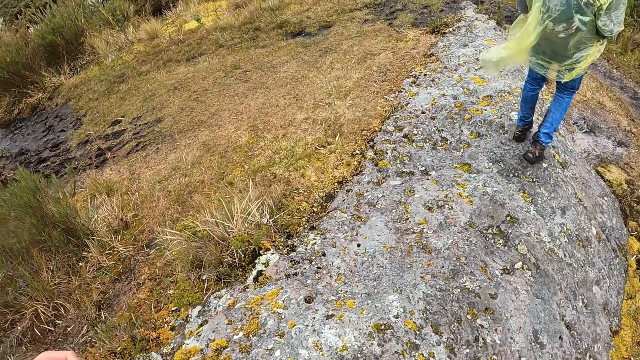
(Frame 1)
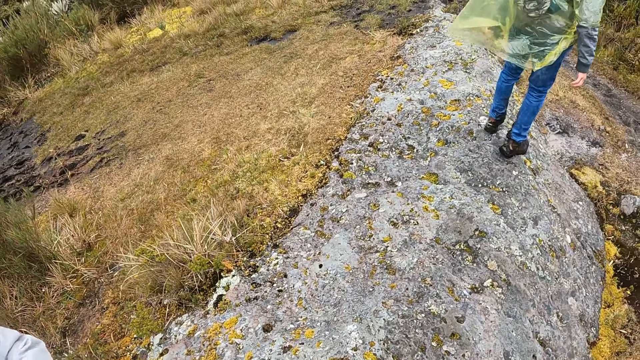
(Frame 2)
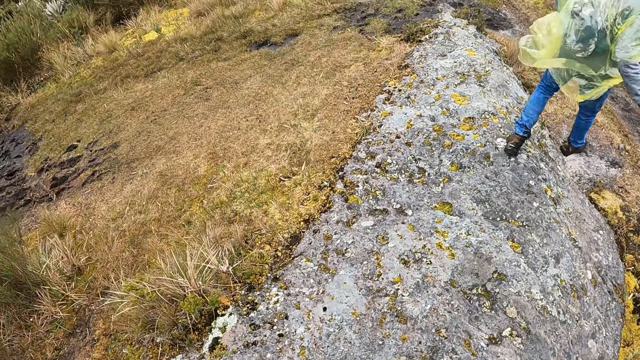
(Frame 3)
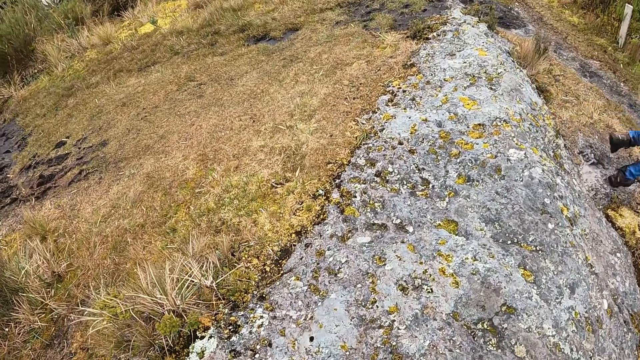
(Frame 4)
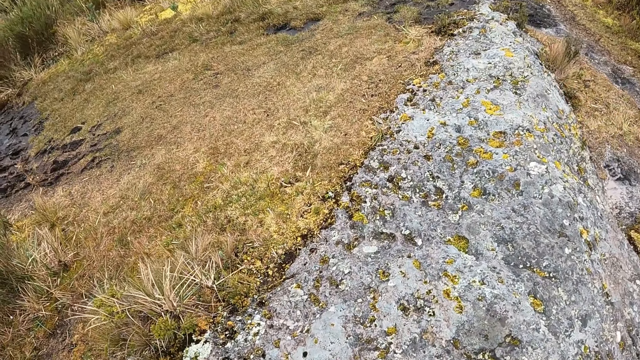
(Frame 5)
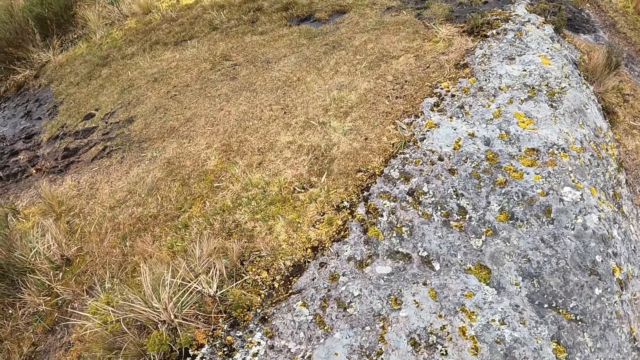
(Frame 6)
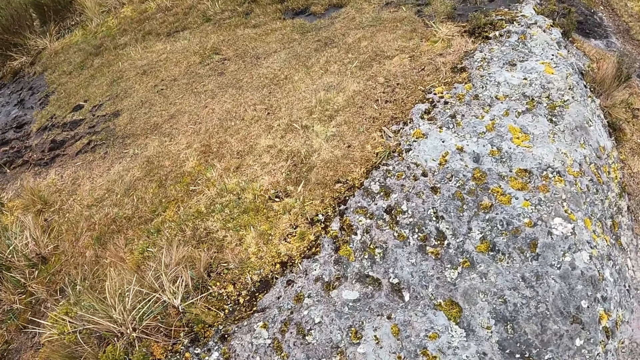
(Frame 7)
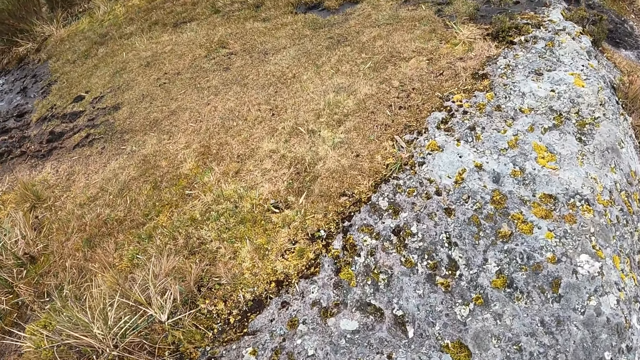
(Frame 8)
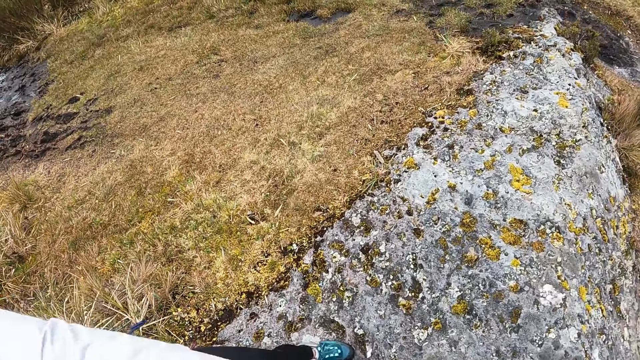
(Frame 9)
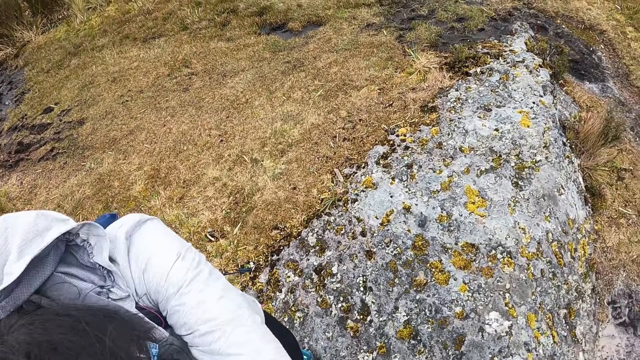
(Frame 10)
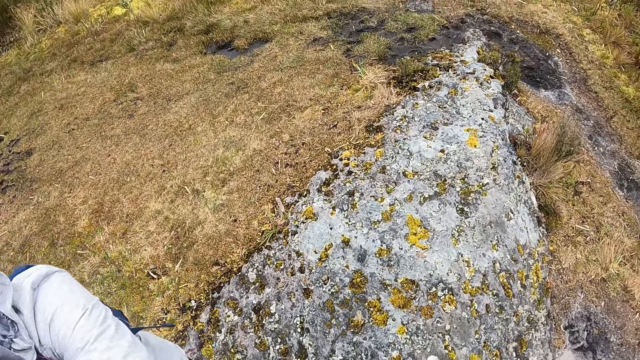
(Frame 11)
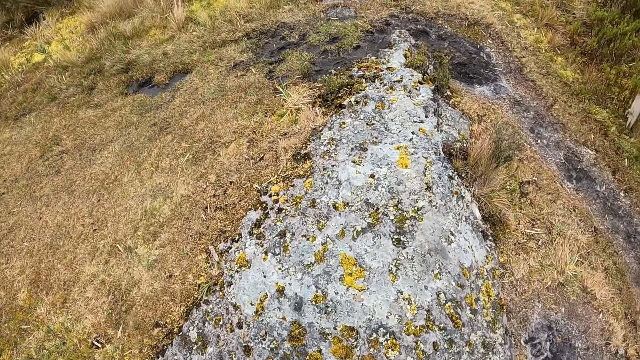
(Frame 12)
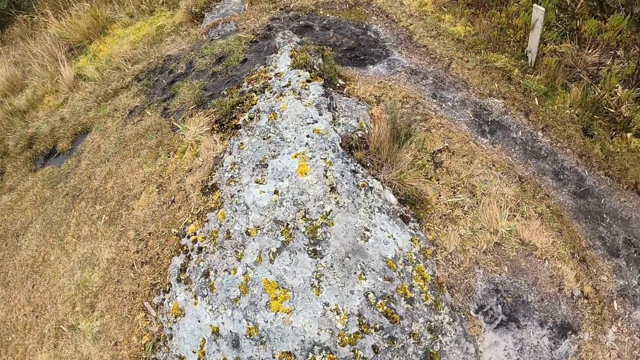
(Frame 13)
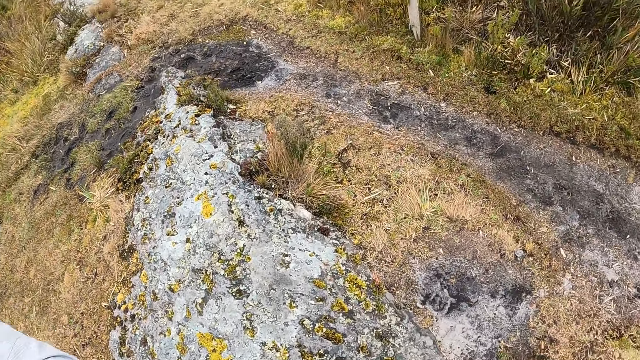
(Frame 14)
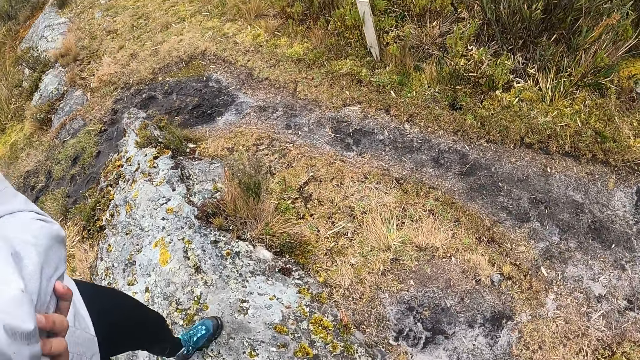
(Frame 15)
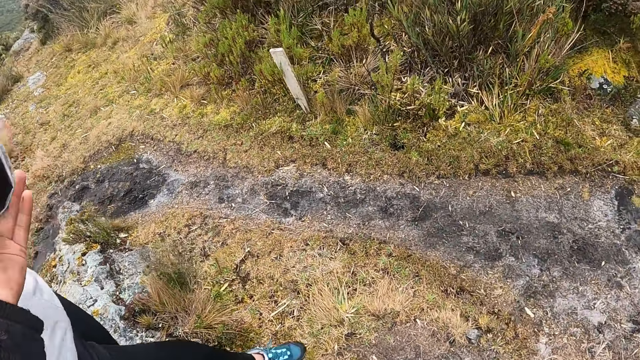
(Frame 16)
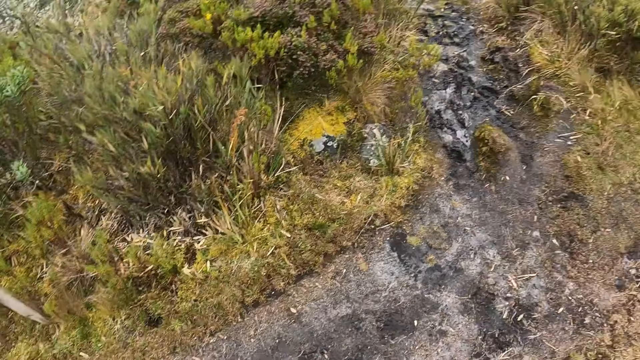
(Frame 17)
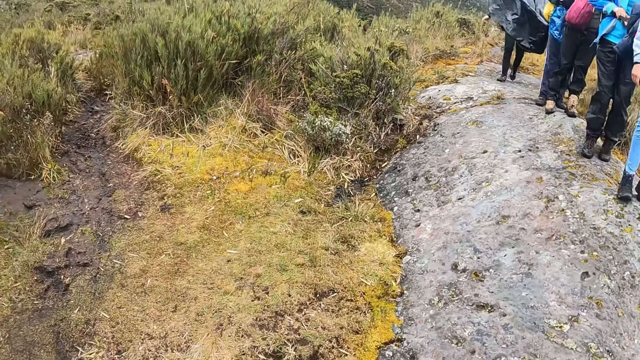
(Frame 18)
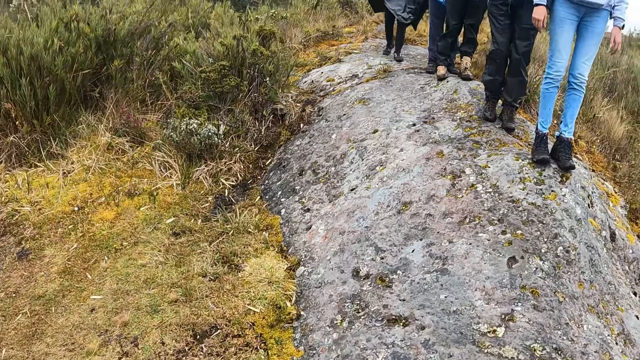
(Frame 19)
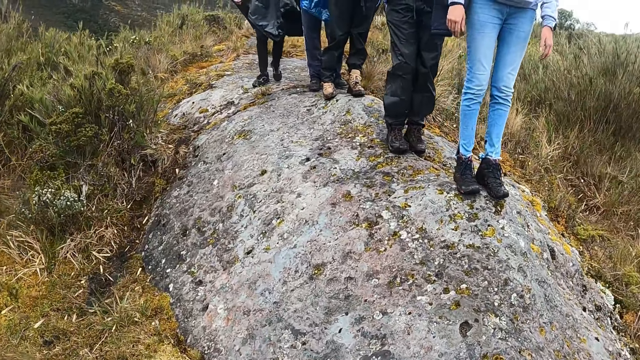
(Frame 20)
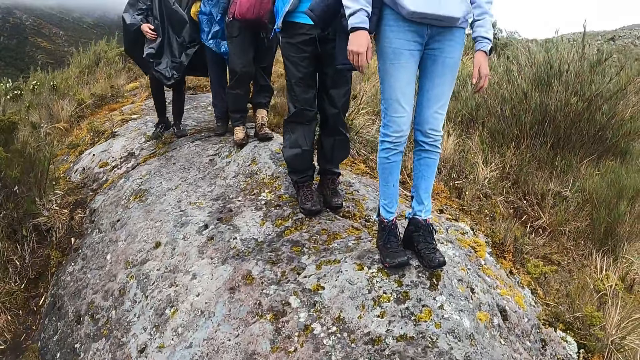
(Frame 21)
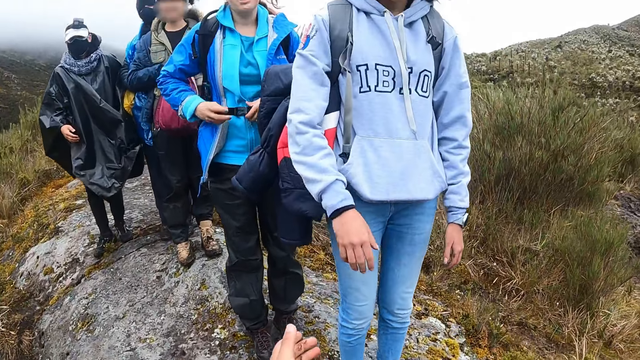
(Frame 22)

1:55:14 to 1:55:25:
The camera wearer looks at the colleagues. A man walks in front of the camera wearer. A woman moves beside the camera wearer. The camera wearer looks around the ground. They hold the woman's arm. They walk to the colleagues.

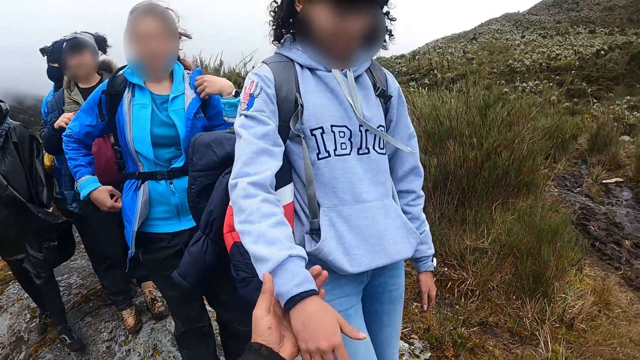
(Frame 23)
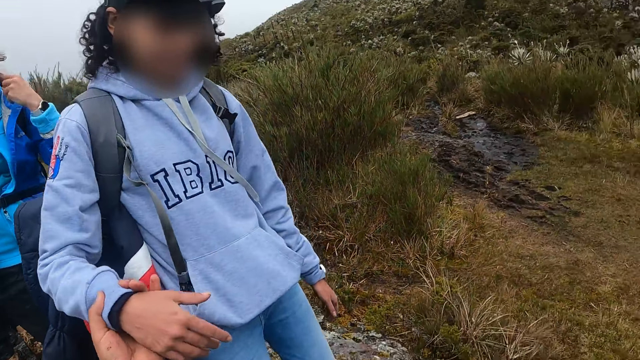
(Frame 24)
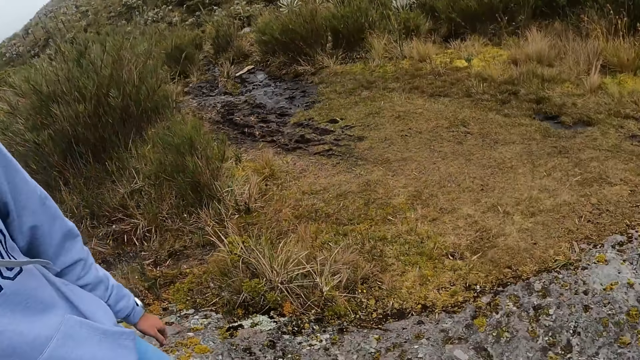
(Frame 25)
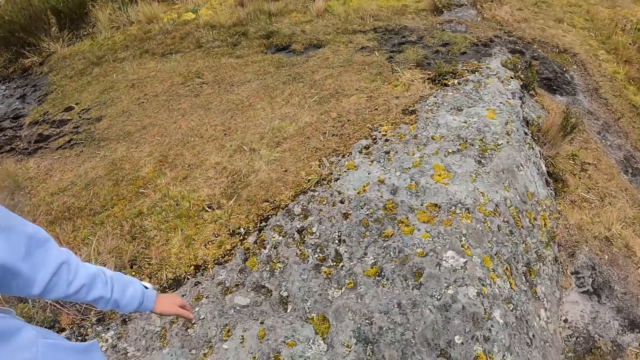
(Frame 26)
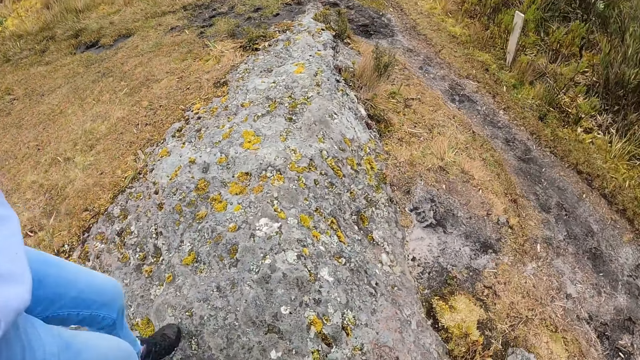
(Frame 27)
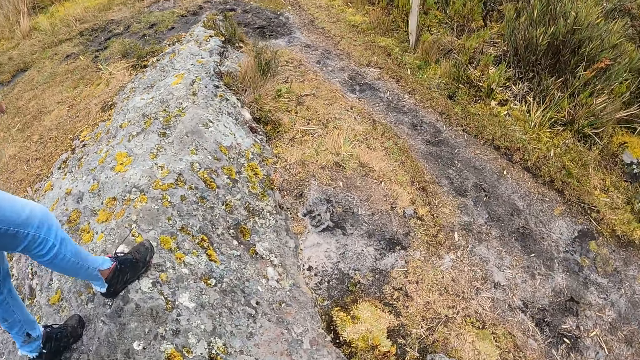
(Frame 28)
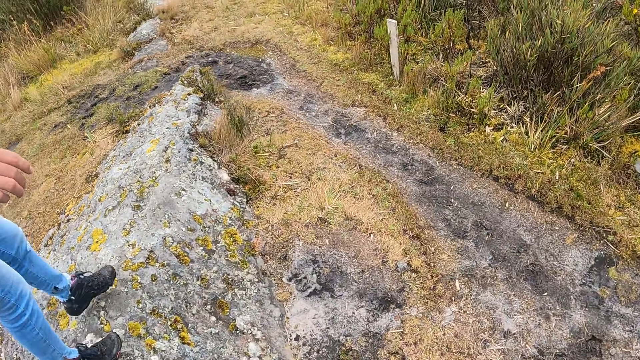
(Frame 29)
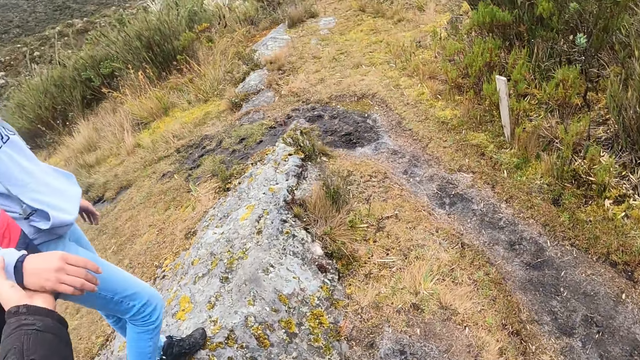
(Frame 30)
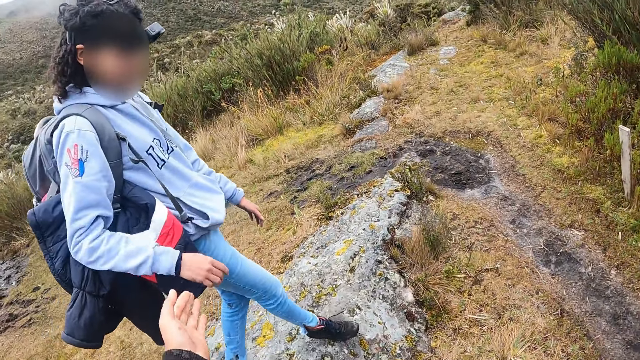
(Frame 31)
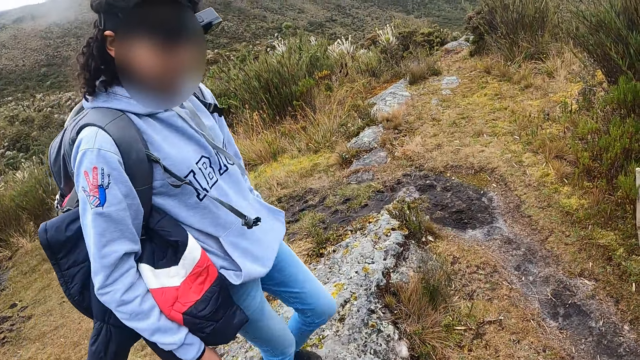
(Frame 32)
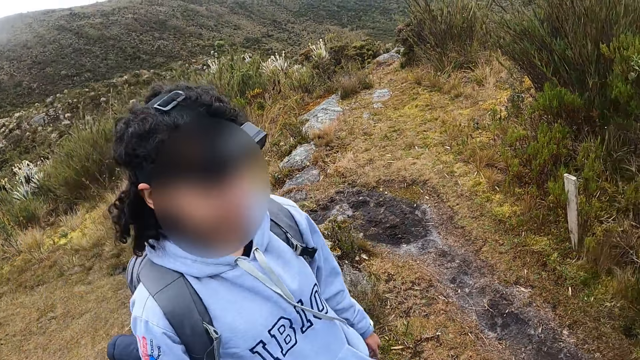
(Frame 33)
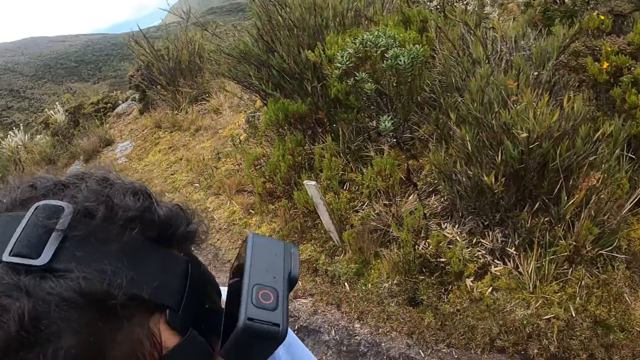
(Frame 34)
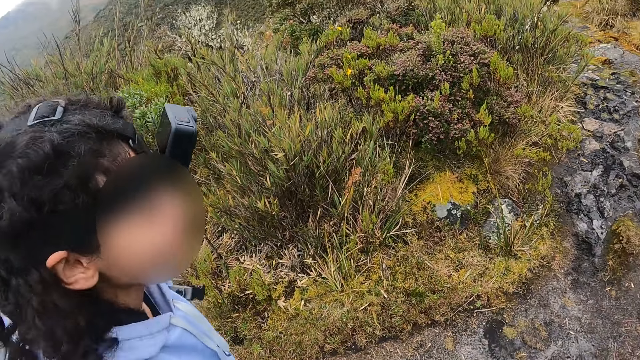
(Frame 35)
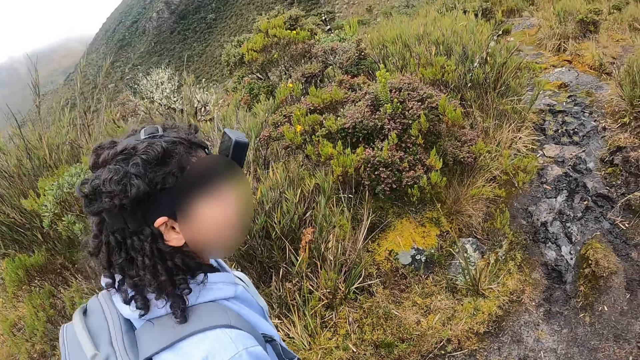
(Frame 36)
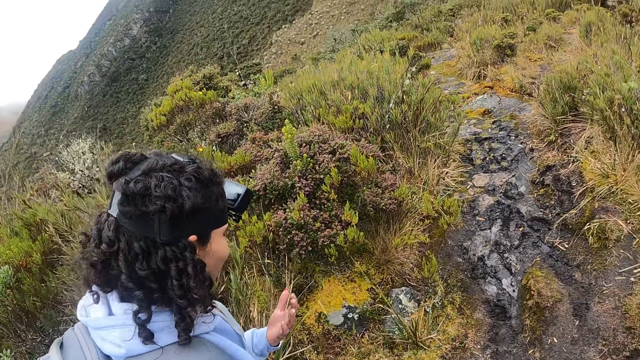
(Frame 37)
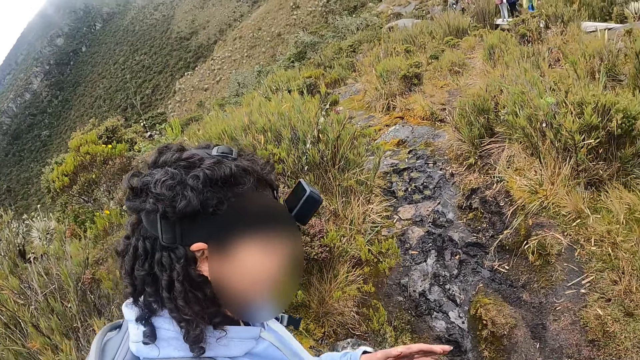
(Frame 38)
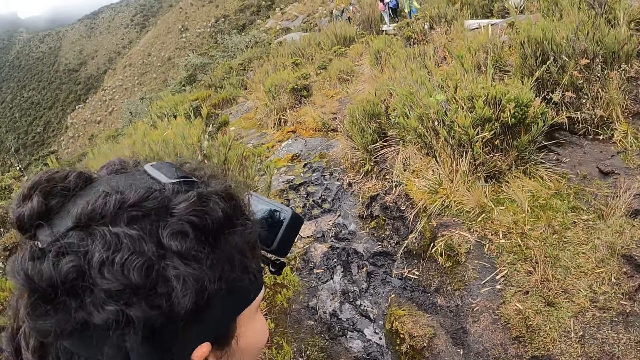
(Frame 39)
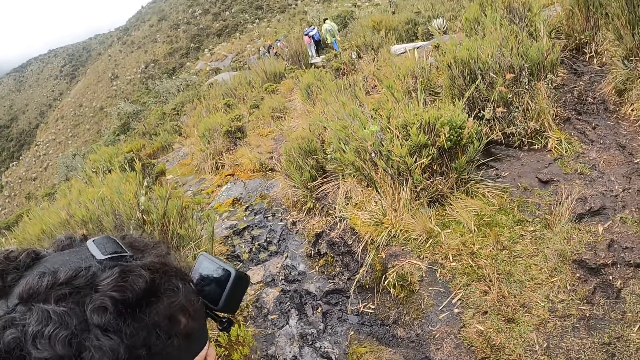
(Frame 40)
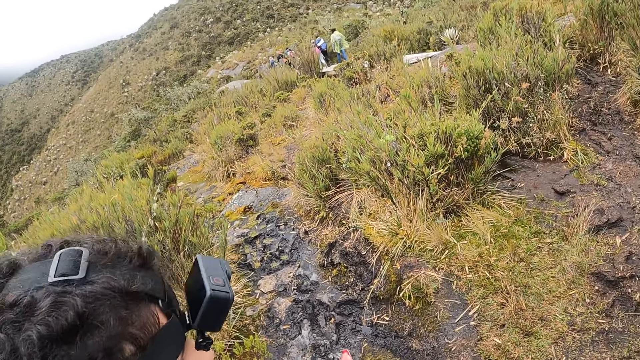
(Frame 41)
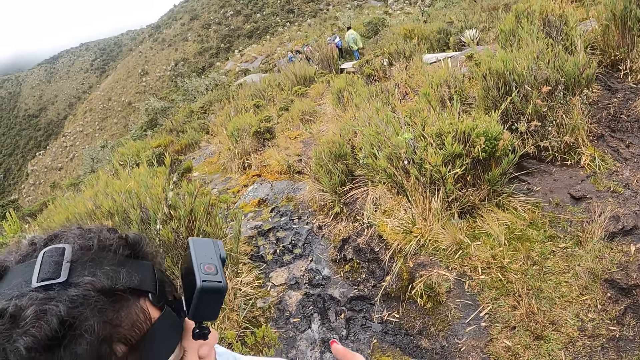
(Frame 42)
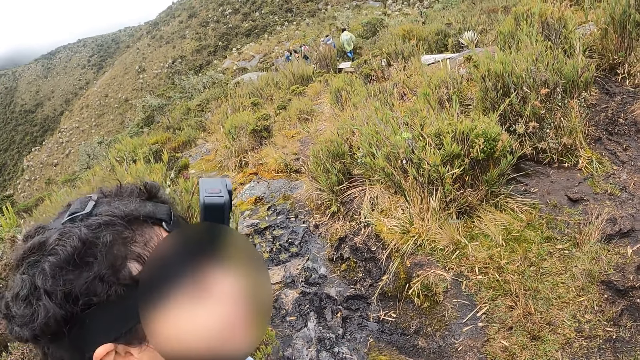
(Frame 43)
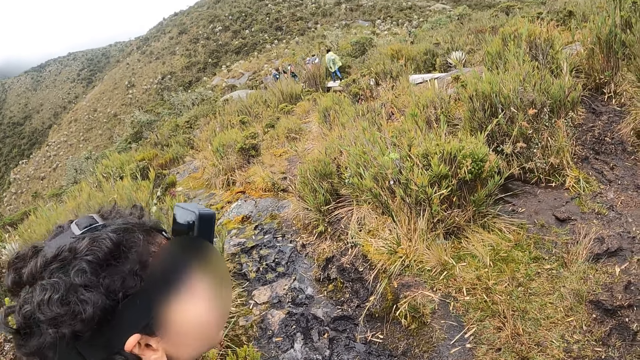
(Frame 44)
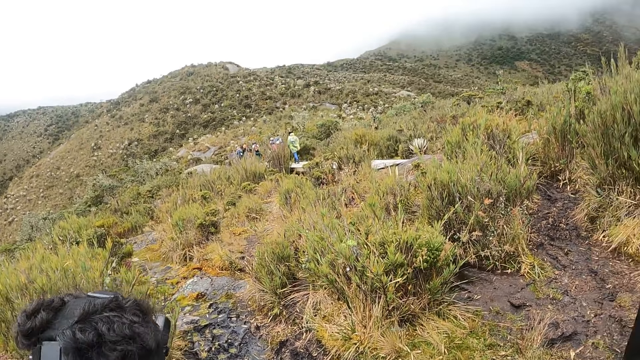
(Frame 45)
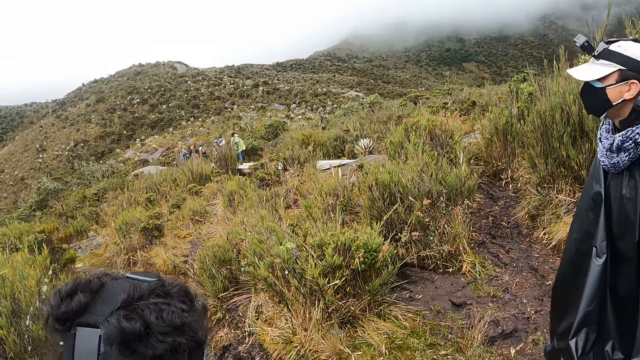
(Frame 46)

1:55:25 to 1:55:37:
The camera wearer holds the woman's right hand with his left hand. He climbs on a rock. The woman walks beside the camera wearer. The camera wearer stops holding the woman's right hand. He looks at the woman. He hikes through the park alongside the woman. He converses with the woman. He looks at the colleagues.
